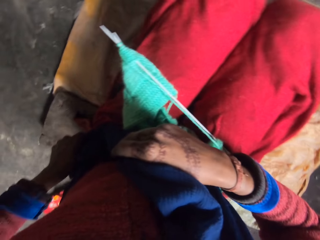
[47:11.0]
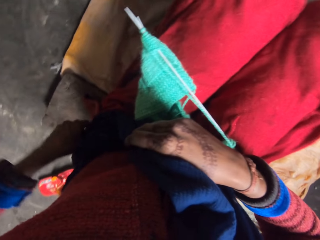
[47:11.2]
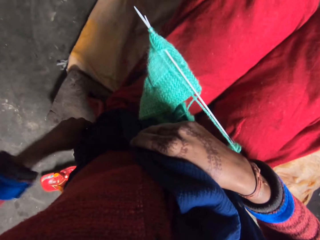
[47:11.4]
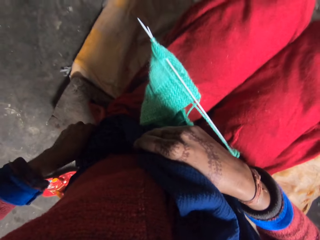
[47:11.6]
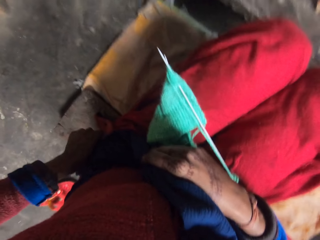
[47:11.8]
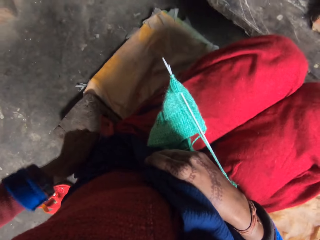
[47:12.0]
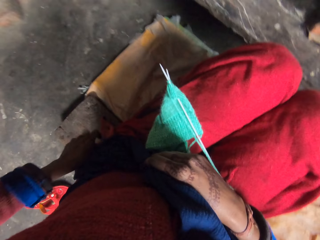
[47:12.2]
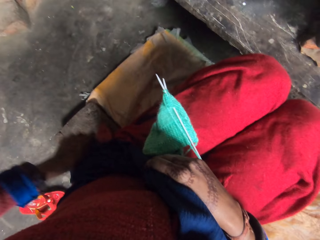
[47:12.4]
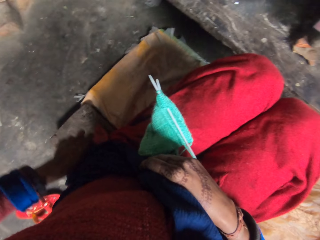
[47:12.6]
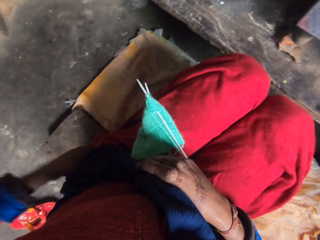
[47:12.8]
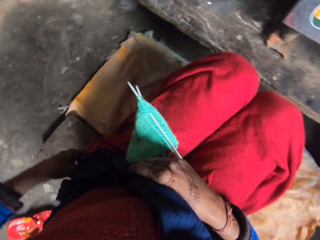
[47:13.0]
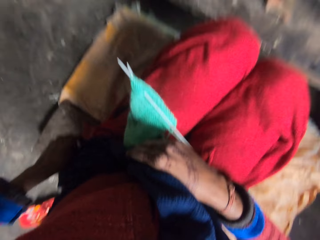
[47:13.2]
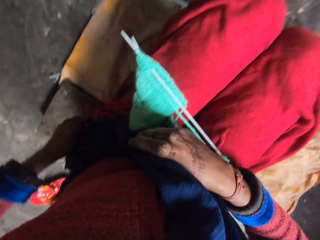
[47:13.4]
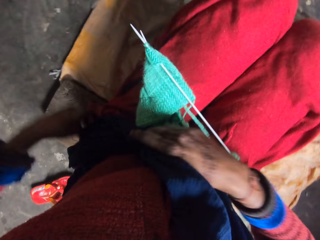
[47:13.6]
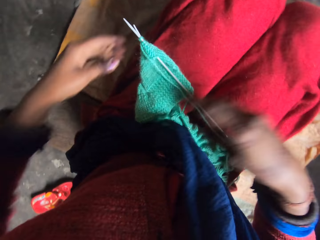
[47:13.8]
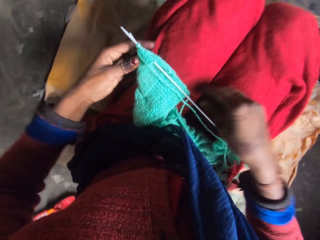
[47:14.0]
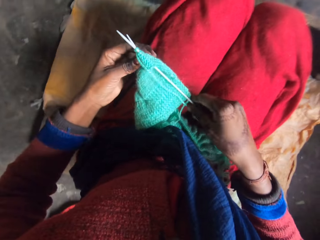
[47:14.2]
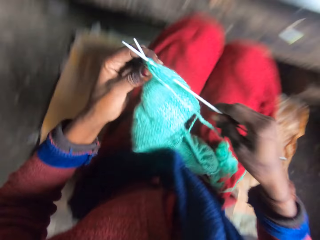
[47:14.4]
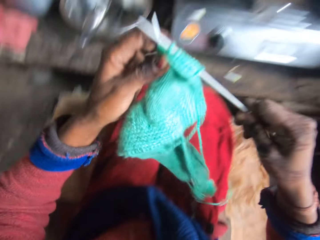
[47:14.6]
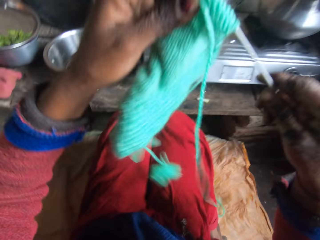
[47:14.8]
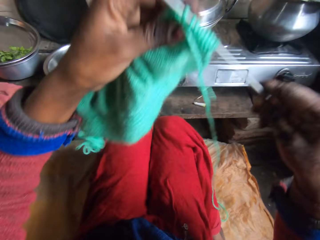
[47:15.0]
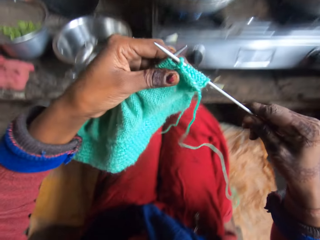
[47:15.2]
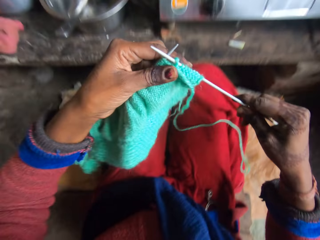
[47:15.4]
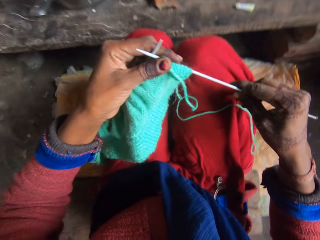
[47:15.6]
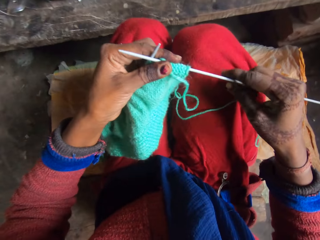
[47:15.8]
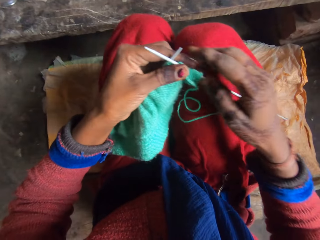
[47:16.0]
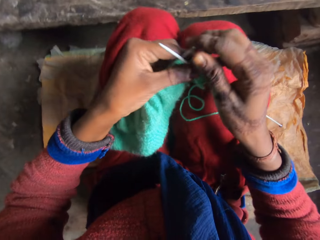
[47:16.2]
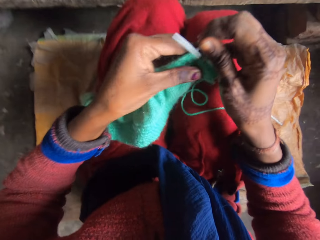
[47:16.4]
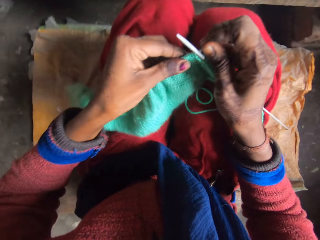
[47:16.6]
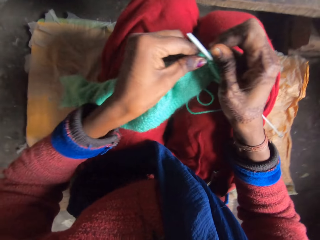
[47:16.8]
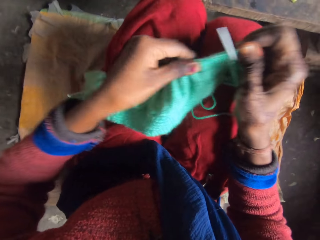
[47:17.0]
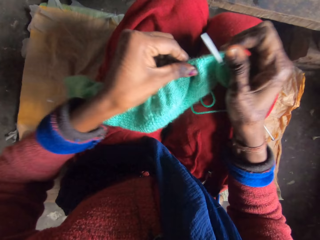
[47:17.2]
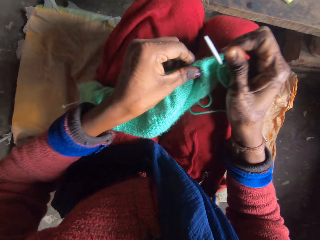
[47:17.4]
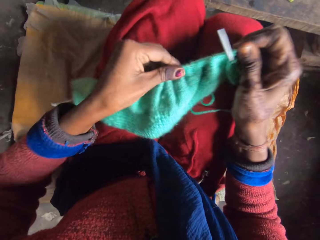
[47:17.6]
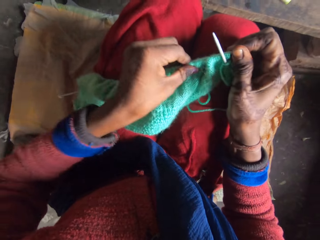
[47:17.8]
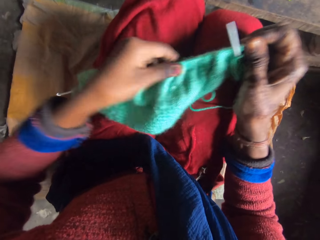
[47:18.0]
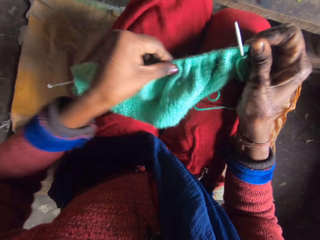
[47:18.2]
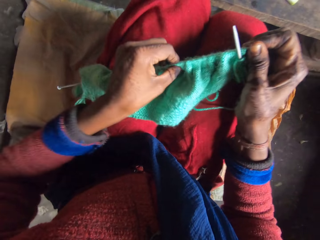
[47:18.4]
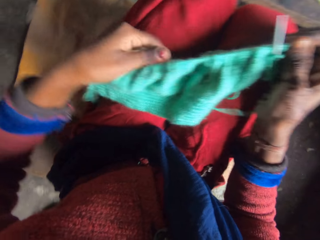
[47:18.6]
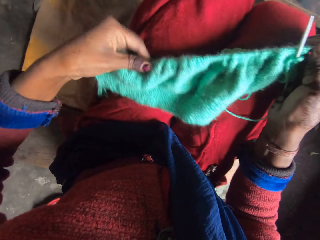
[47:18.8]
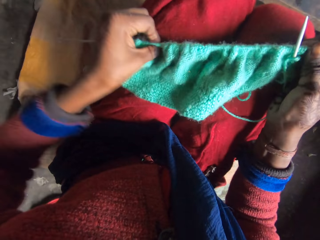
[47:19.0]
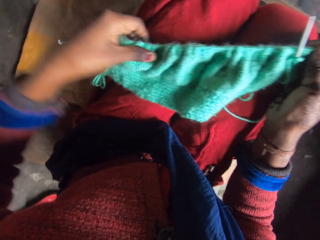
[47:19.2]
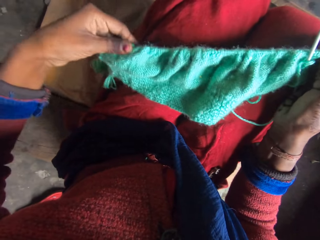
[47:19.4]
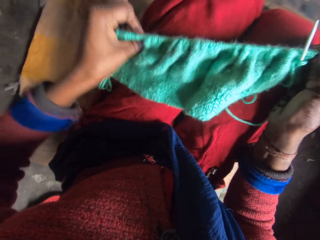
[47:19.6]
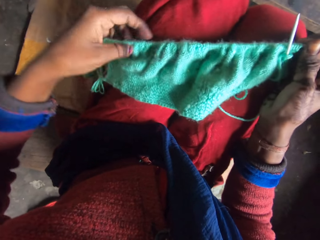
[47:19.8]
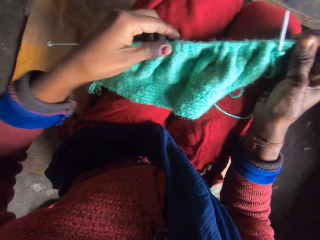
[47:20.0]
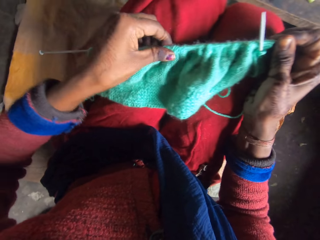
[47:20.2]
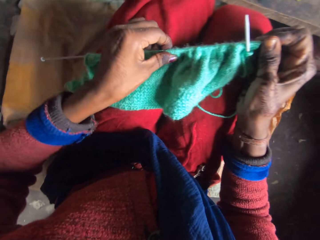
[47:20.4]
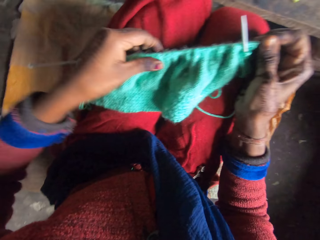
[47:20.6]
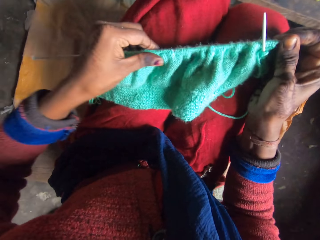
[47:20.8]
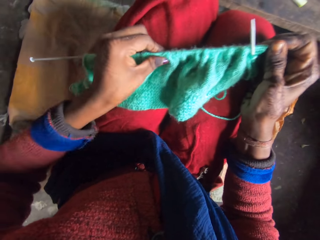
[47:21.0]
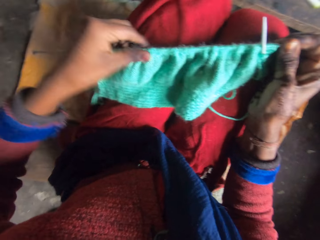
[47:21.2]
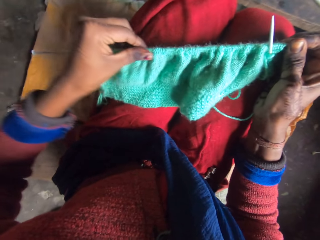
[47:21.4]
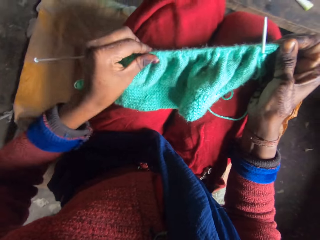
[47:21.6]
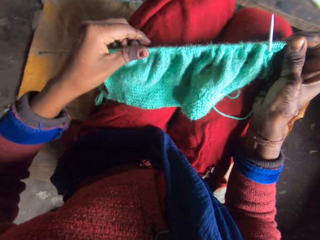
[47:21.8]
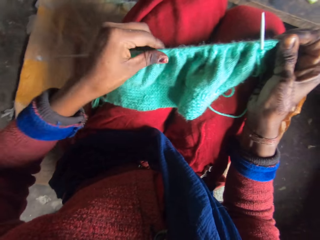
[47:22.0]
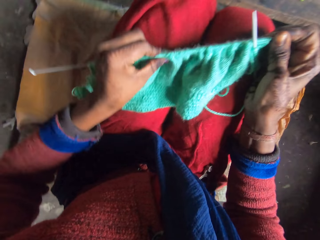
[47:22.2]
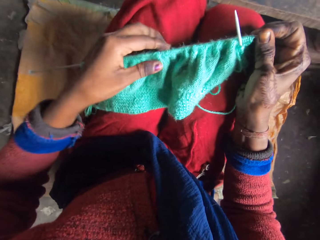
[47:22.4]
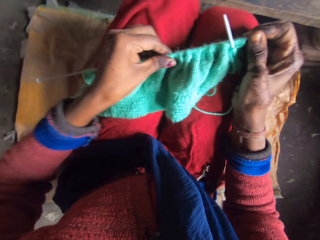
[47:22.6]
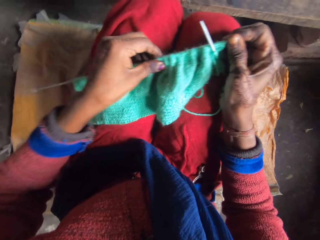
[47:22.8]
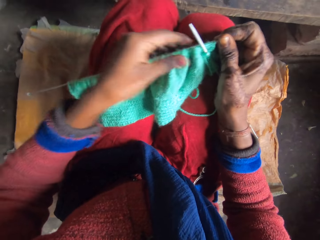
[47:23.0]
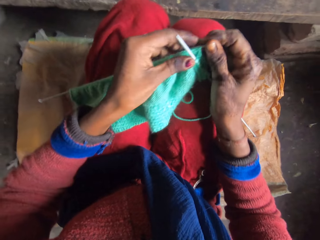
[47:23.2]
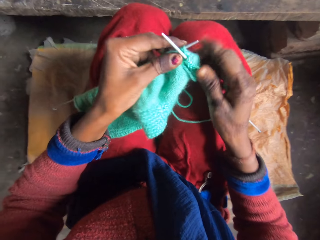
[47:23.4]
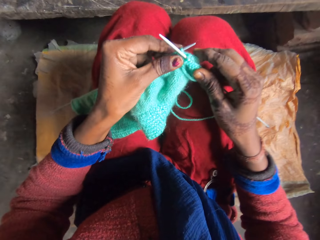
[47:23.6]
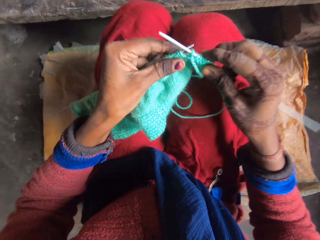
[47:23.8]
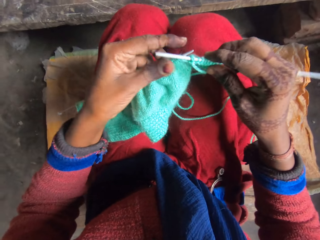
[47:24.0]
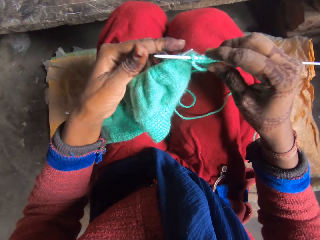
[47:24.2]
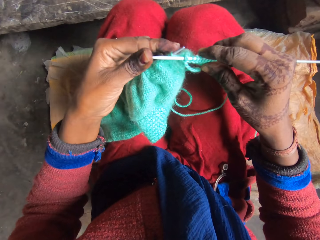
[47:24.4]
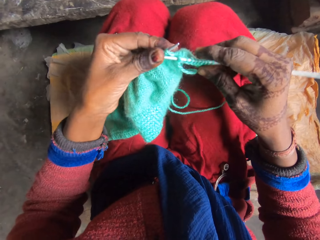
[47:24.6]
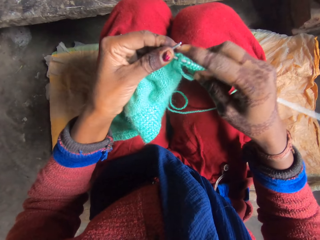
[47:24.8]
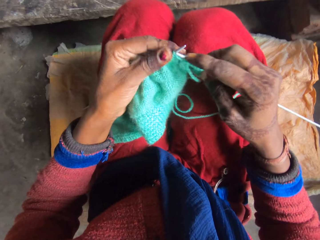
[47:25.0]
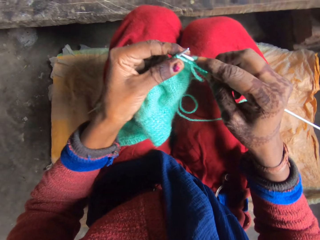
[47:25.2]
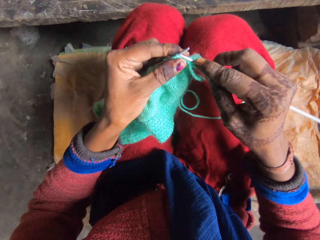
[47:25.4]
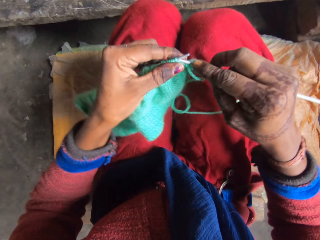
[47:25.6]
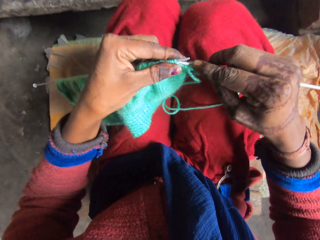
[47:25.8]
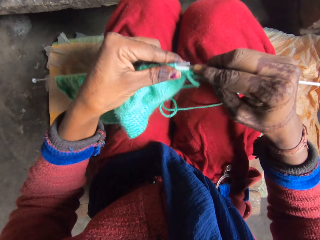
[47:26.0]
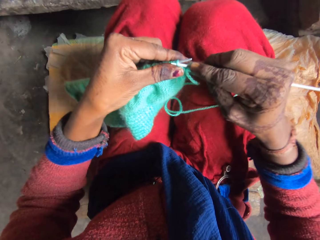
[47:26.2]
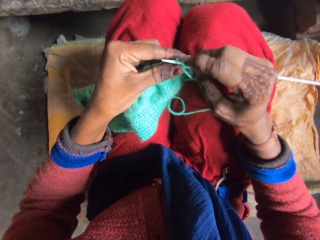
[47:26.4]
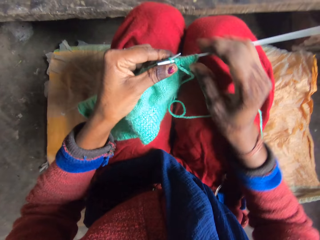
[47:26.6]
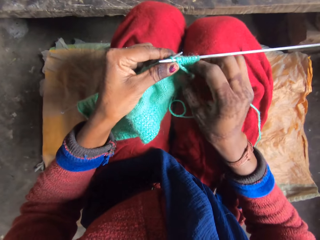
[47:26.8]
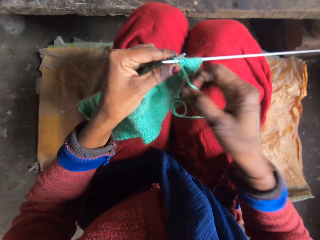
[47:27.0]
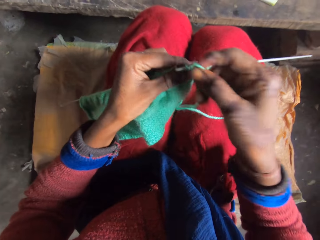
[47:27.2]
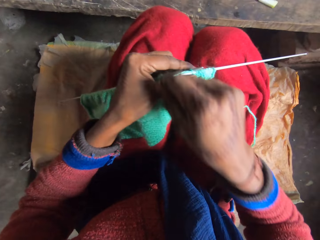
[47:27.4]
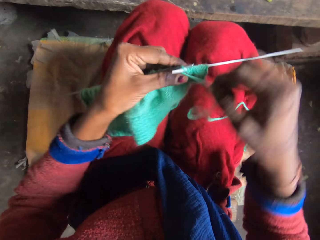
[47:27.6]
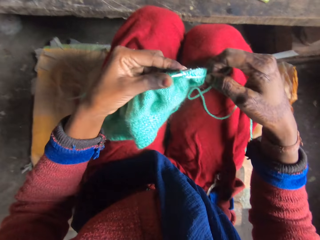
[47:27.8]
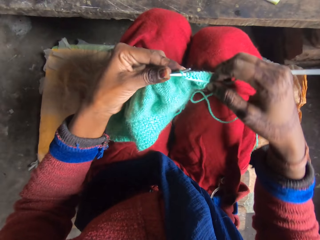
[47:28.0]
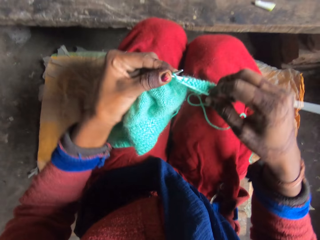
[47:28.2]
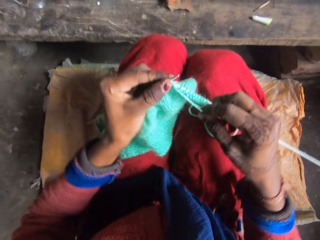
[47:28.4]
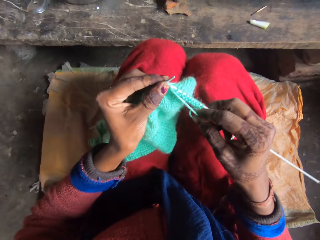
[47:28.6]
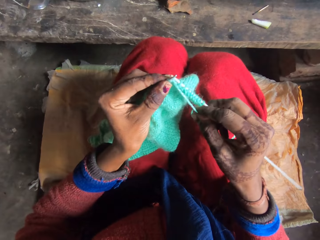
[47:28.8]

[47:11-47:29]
The camera wearer adjusts the knitting pattern with her hands. She picks up the knitting needle, lifts the fabric and drops the fabric. She moves the yarn on the knitting pin with her left hand. She stretches the fabric. She knits the yarn with the knitting pins.

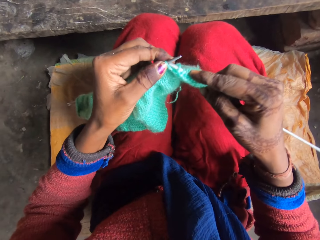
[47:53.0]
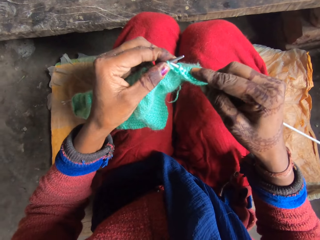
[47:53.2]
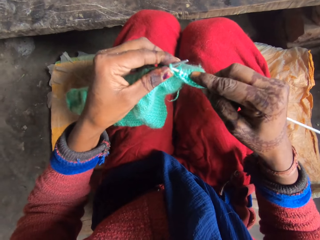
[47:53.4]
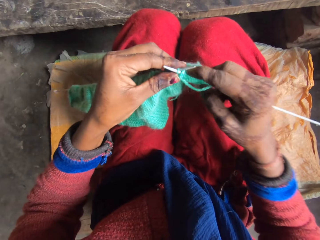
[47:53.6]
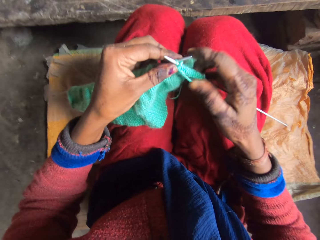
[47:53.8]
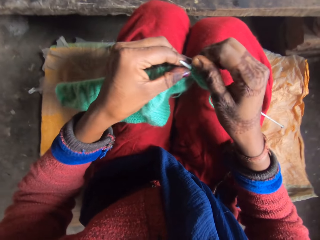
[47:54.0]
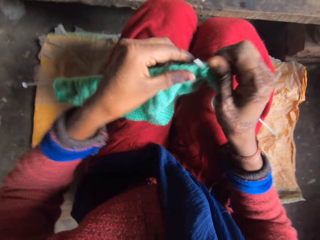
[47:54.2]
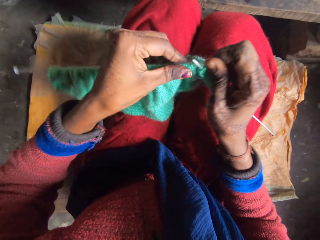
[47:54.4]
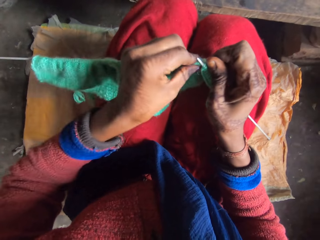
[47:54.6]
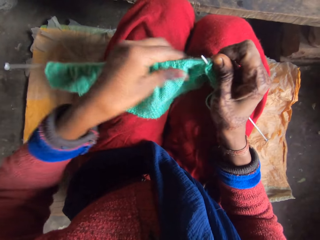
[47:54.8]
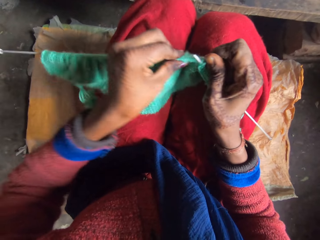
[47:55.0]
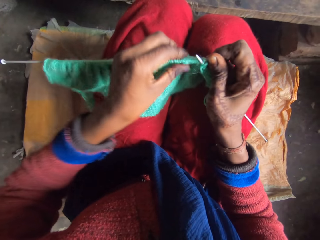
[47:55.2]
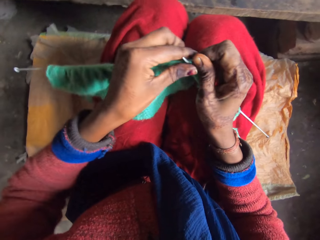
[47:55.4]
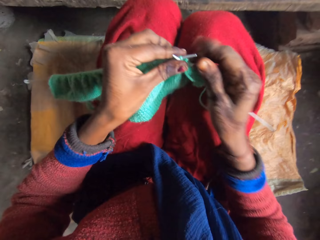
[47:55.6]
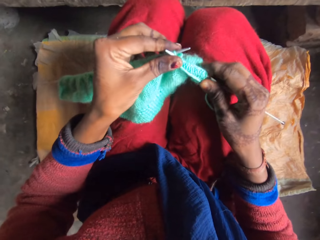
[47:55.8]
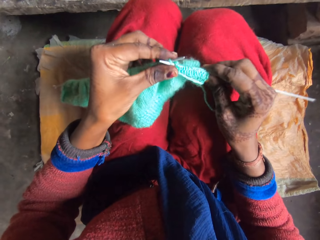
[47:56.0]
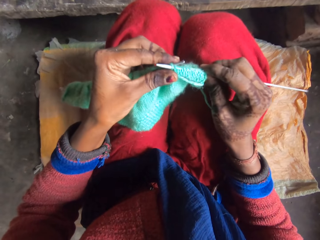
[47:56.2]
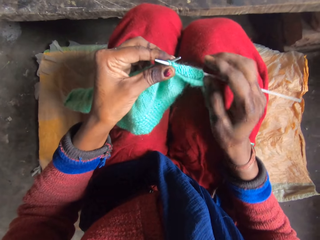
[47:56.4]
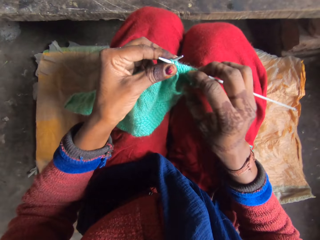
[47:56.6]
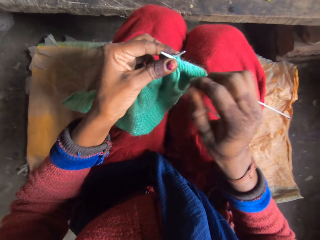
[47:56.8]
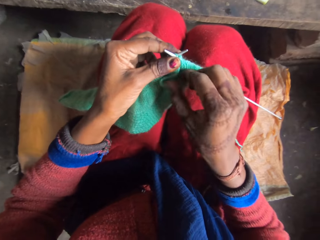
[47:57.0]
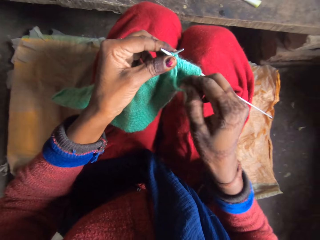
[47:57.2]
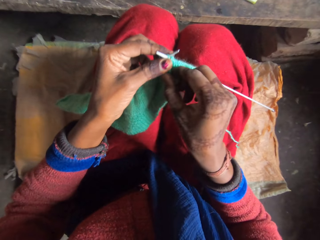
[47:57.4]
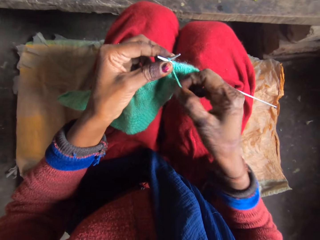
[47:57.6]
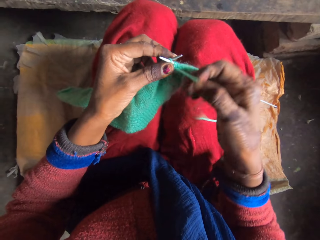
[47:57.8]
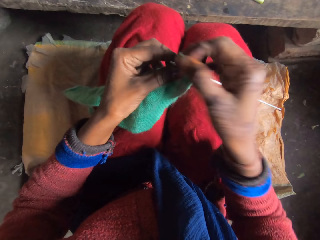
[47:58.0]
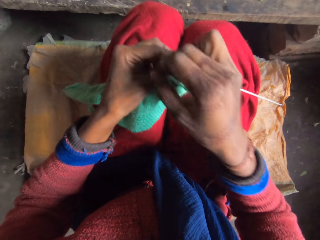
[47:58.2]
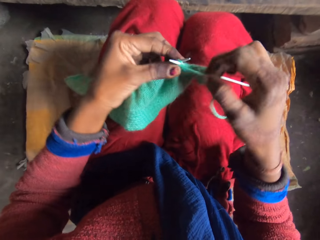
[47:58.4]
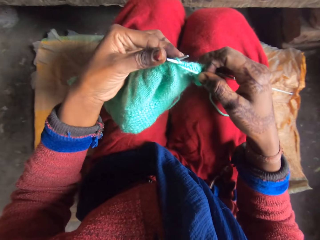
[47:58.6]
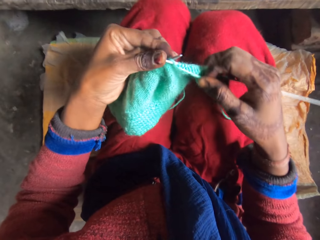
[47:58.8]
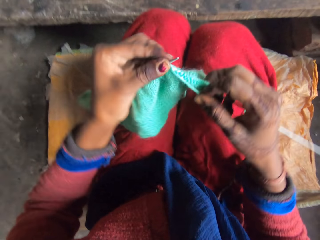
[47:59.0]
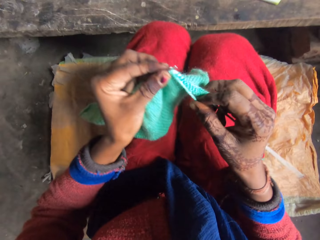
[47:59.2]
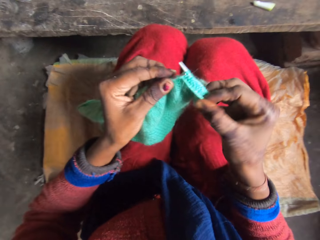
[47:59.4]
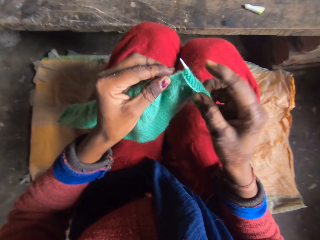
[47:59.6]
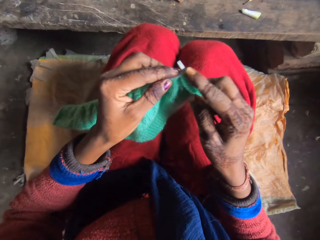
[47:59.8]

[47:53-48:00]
The camera wearer stretches the fabric. They knit the fabric.
